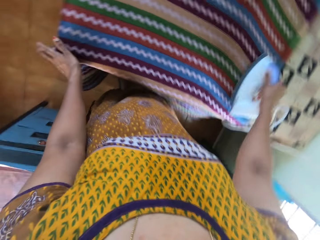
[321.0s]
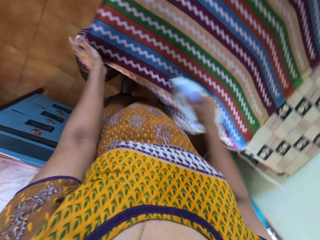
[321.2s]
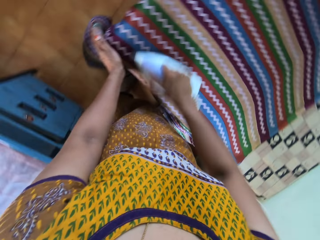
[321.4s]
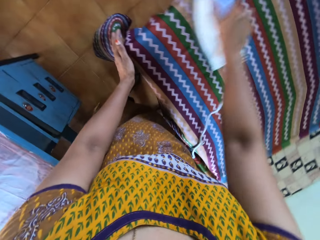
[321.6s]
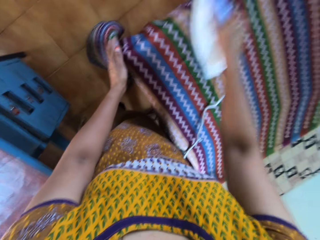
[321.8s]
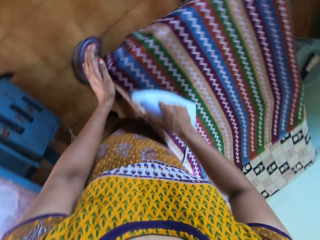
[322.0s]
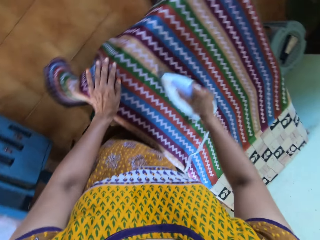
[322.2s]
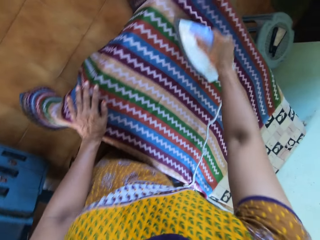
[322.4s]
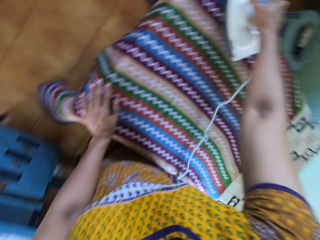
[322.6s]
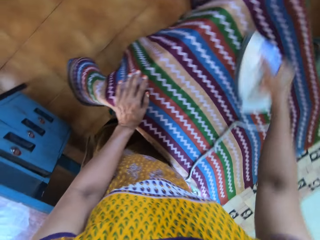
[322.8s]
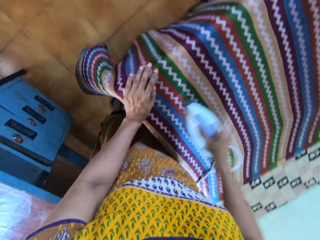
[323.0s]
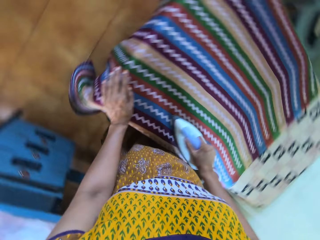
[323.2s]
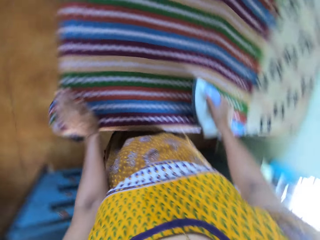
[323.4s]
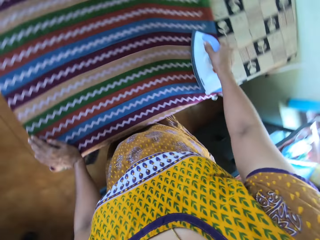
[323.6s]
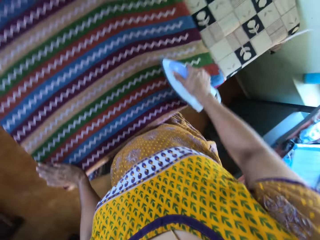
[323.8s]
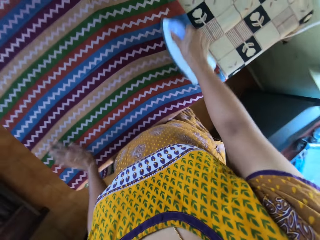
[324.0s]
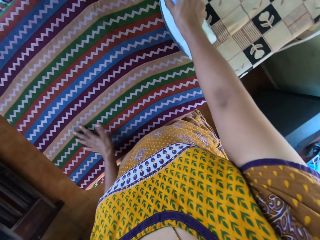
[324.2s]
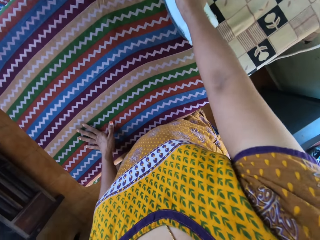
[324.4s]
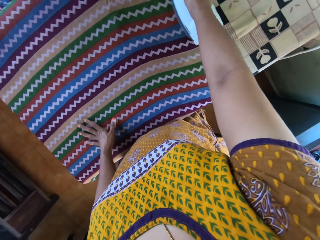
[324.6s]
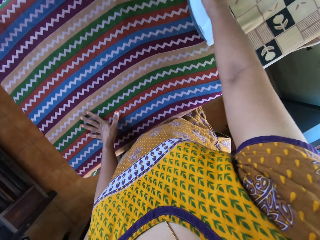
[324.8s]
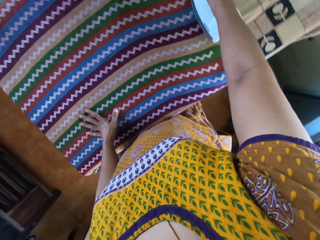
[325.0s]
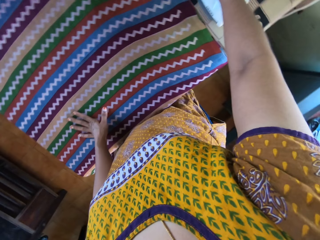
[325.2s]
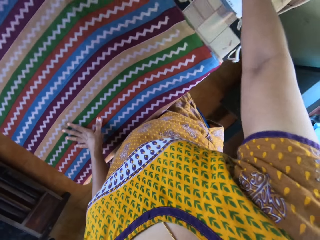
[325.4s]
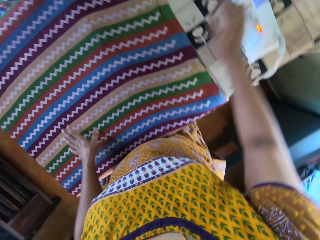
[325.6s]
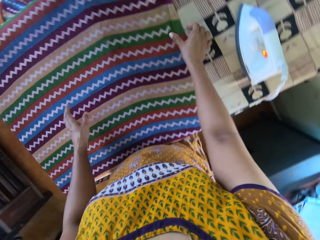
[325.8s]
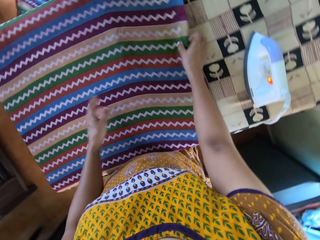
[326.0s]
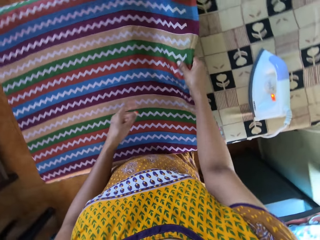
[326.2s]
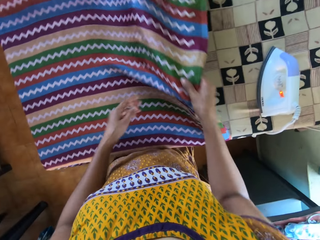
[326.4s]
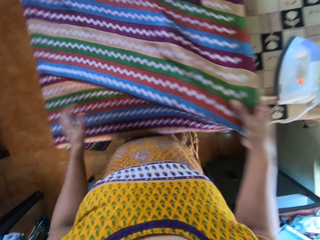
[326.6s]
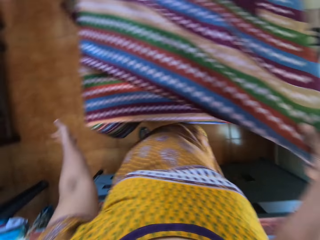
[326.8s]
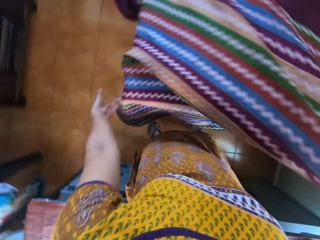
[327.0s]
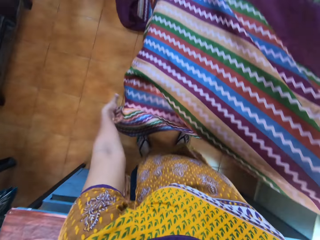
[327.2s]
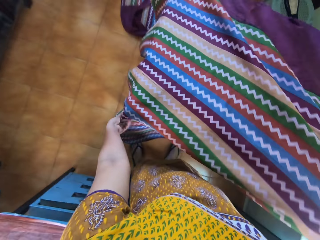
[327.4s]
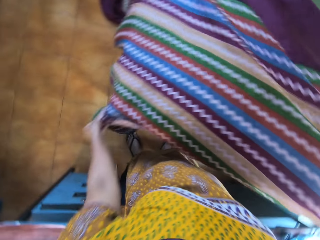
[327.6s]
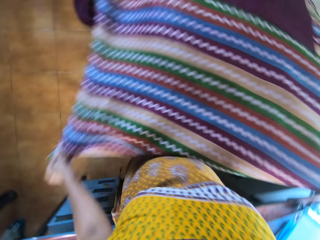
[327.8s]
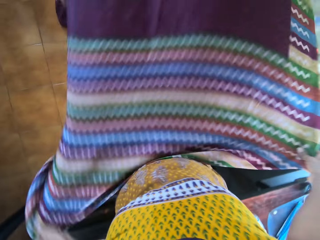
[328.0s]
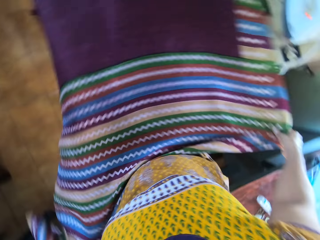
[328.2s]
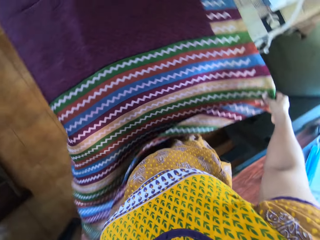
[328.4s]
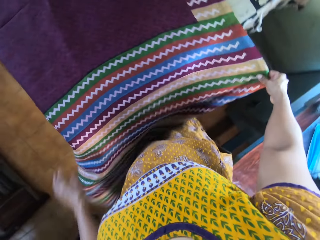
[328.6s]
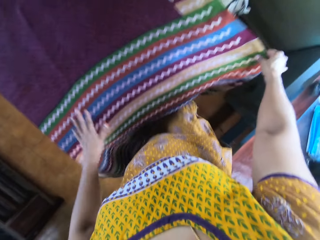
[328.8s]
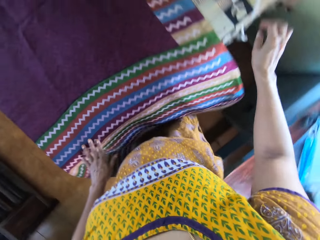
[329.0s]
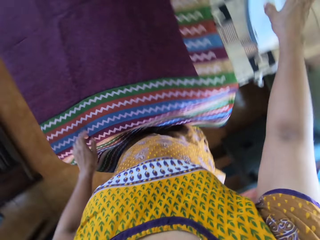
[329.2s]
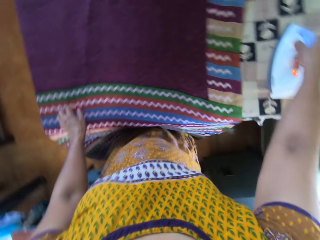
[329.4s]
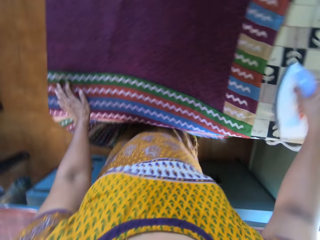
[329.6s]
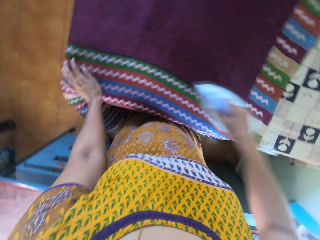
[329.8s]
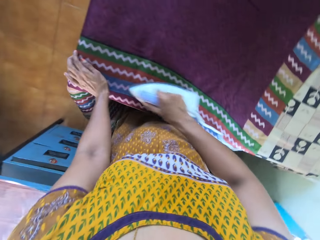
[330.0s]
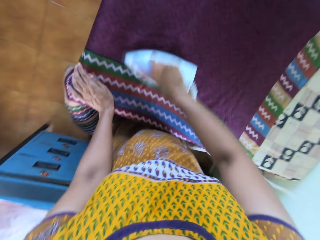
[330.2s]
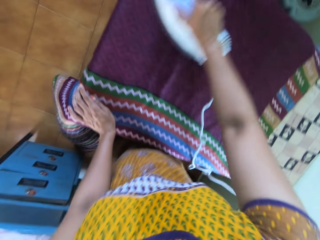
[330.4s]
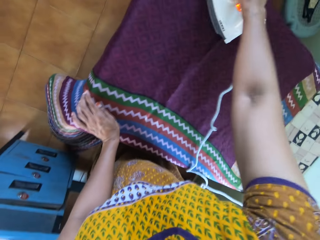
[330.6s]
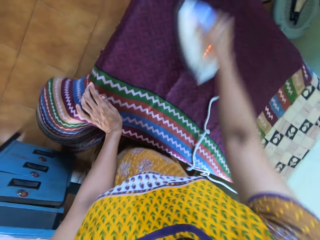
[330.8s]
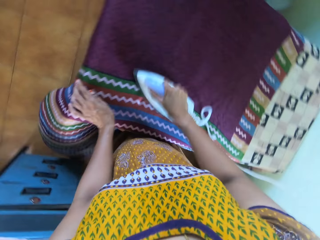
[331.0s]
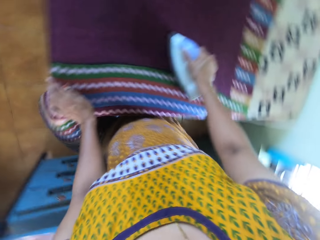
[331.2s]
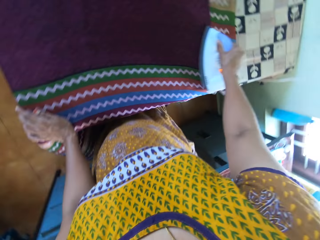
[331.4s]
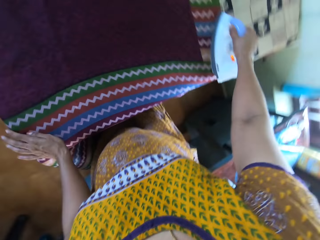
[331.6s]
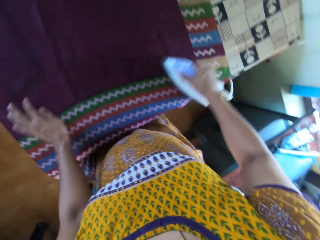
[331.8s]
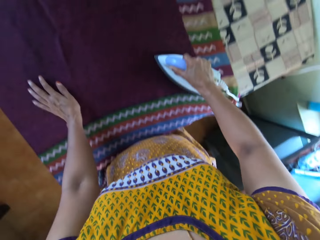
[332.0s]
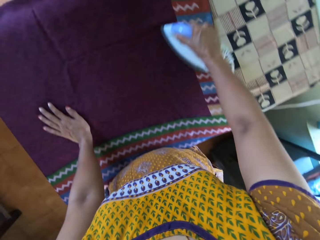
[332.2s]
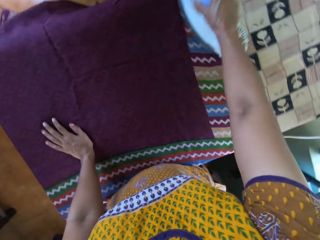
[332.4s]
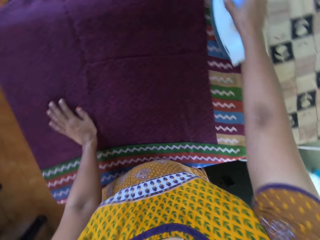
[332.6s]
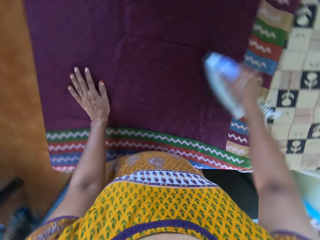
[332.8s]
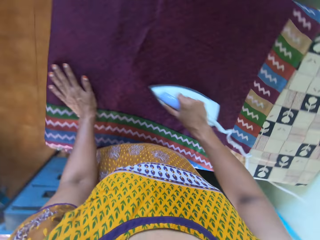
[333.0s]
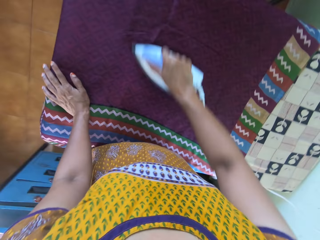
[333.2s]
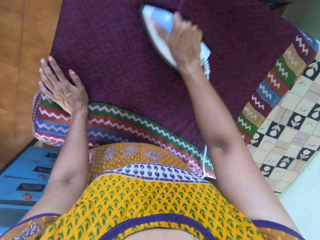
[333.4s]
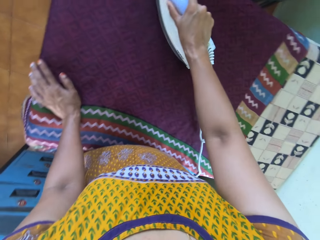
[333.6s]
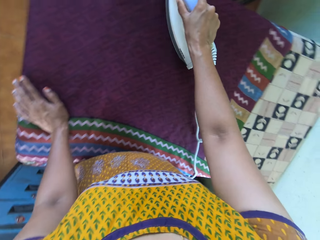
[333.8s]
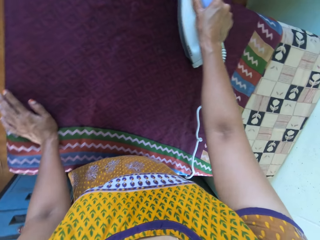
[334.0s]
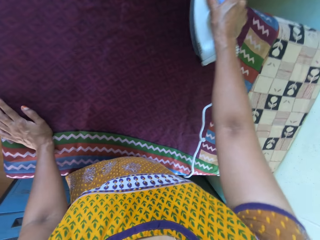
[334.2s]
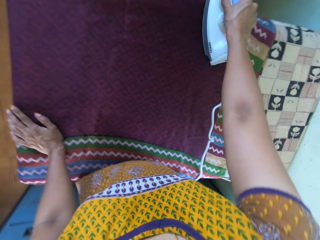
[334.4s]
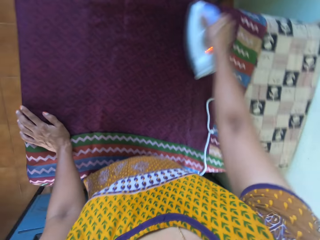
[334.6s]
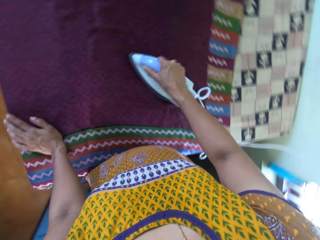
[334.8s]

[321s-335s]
The camera wearer drops the pressing iron on the table with her right hand. She adjusts the piece of cloth on the table with her right hand. She moves the sari. She adjusts the piece of cloth on the table with both hands. She picks the pressing iron from the table with her right hand. She smoothens the piece of cloth on the table with the pressing iron in her right hand. She moves her left hand around the piece of cloth on the table.

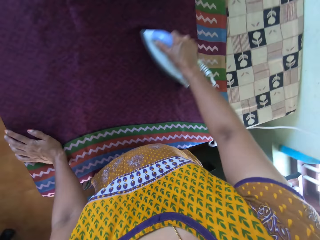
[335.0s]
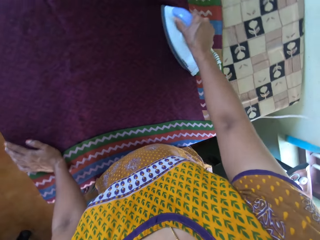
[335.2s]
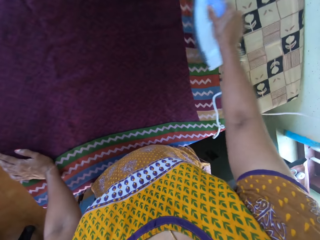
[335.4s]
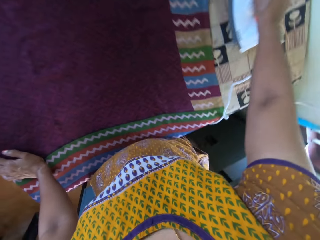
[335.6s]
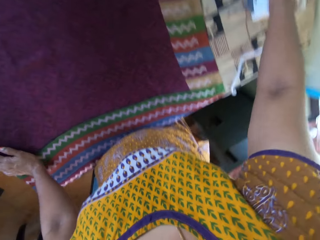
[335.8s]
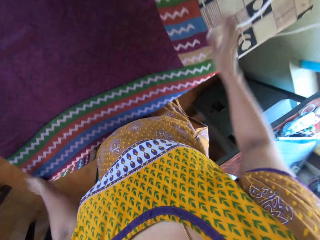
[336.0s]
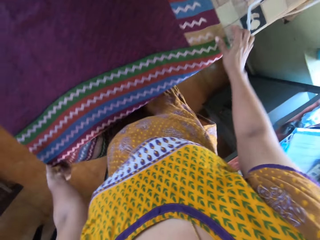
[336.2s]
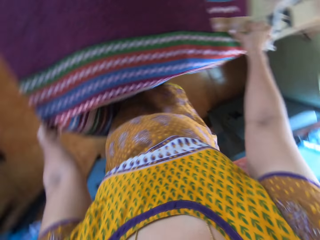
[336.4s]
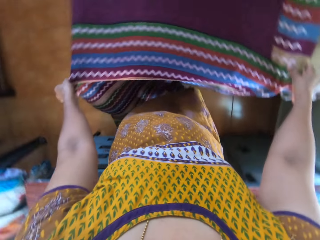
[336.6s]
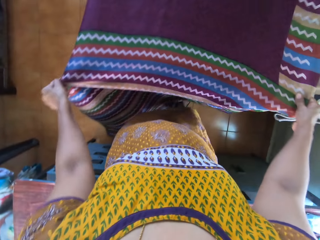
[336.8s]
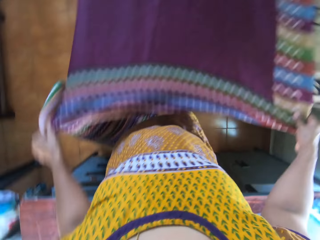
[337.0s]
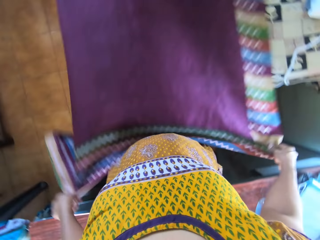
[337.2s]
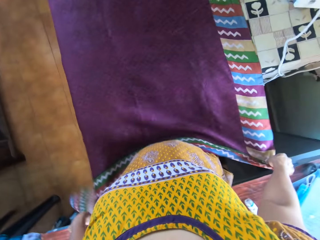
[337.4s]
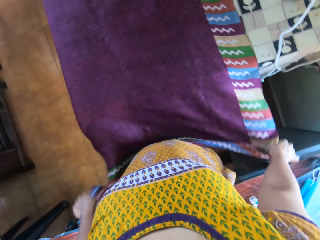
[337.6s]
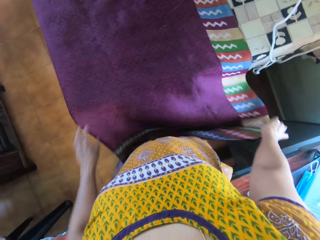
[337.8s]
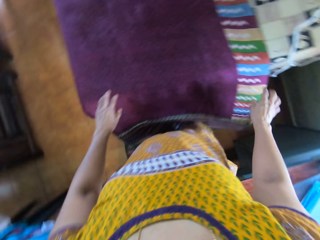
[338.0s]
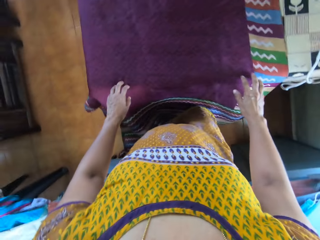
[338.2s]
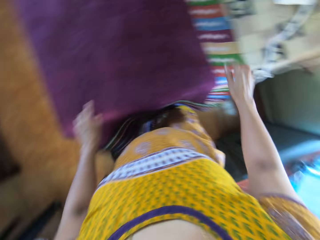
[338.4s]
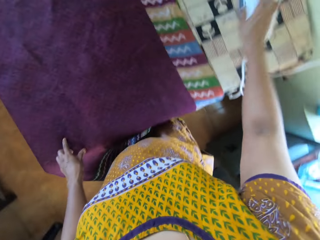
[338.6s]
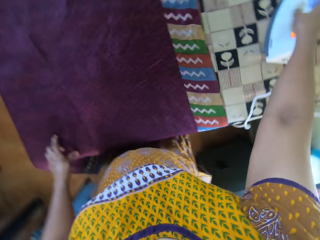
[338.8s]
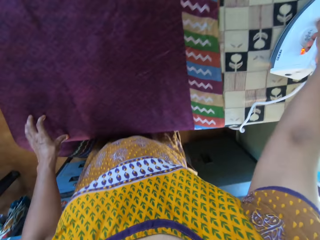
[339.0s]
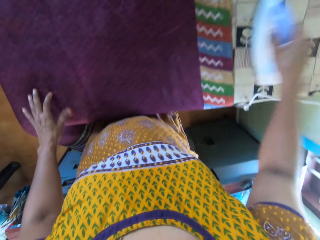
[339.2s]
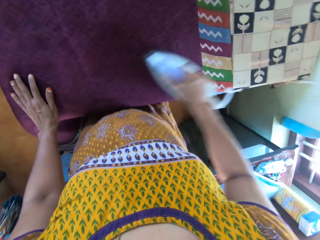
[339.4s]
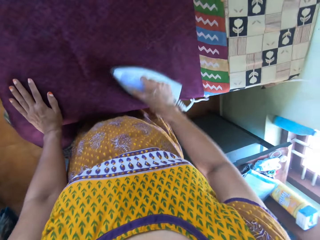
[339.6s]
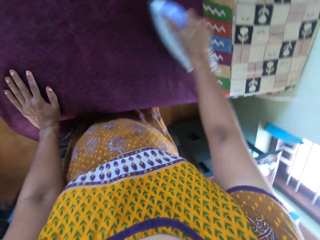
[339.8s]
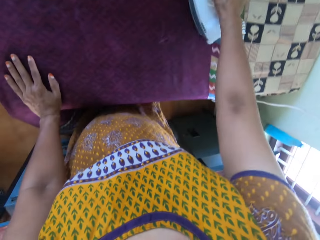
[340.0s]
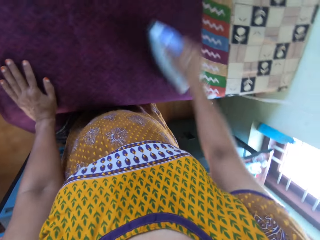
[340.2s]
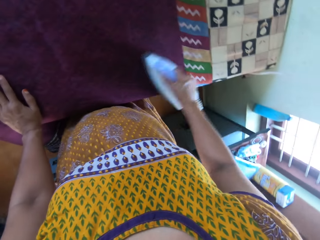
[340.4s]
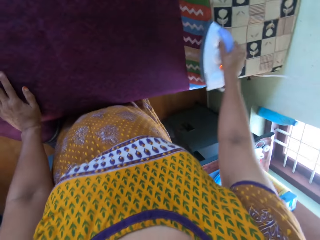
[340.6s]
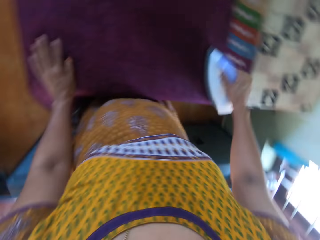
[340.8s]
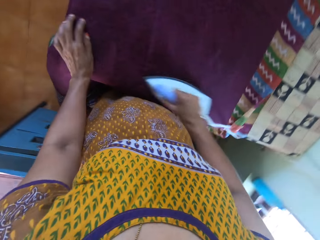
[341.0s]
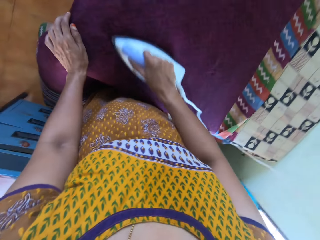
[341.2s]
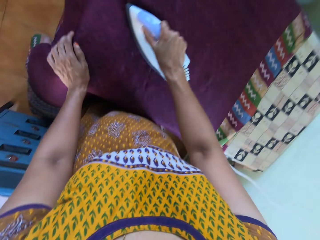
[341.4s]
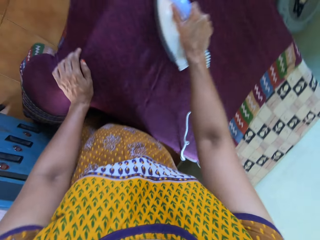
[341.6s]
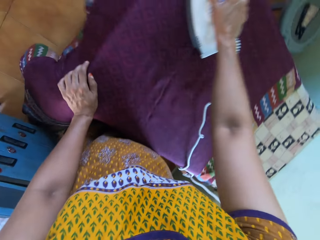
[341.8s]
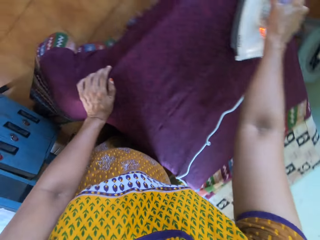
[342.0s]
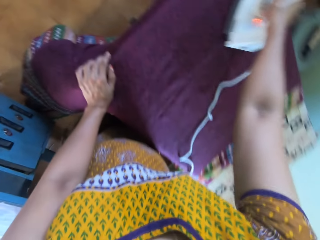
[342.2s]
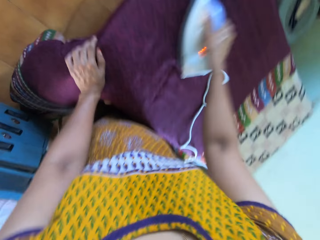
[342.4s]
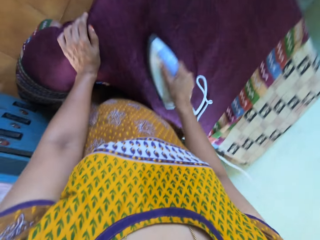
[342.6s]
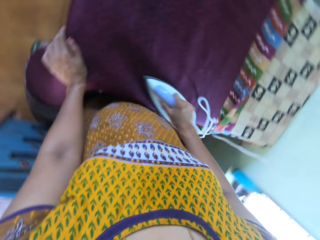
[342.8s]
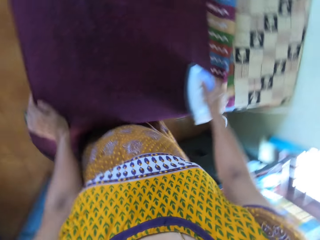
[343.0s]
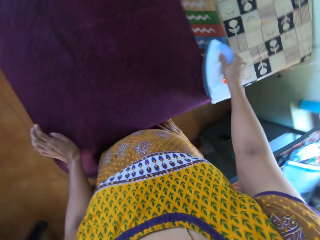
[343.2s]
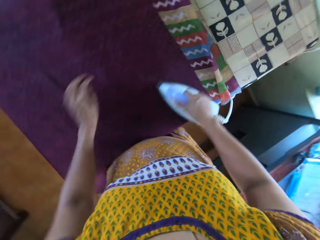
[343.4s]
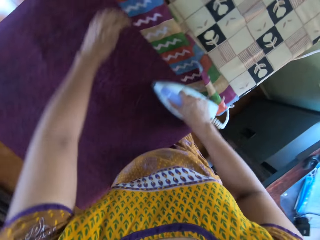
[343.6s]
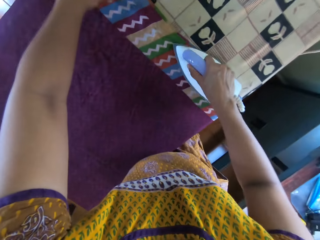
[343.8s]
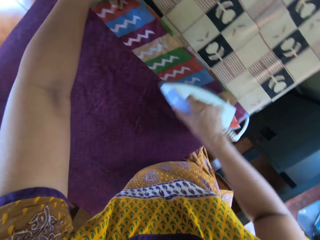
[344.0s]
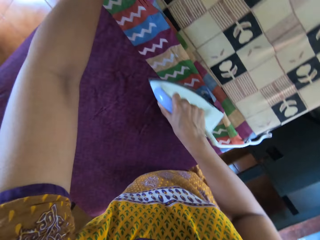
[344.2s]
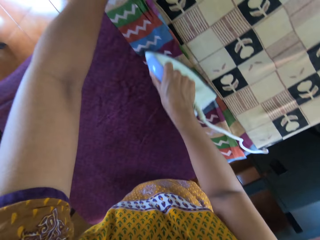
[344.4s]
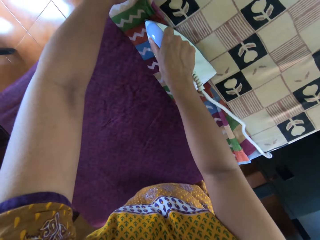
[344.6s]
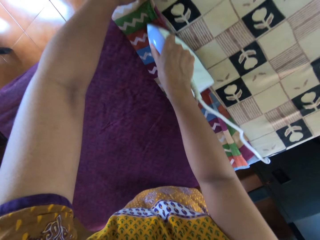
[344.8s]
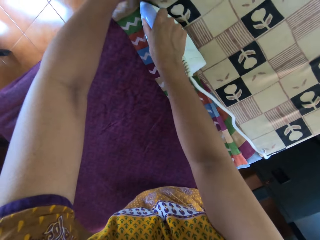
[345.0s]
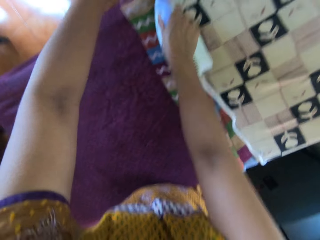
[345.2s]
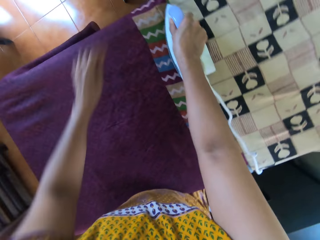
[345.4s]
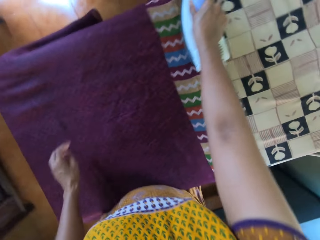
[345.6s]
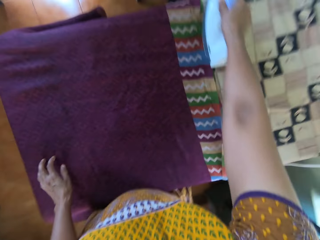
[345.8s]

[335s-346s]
The camera wearer drops the pressing iron on the table with her right hand. She adjusts the piece of cloth on the table with both hands. She moves the sari. She picks the pressing iron from the table with her right hand. She smoothens the piece of cloth on the table with the pressing iron in her right hand. She holds the piece of cloth on the table with her left hand.
